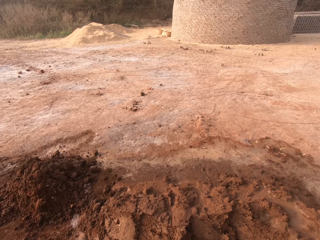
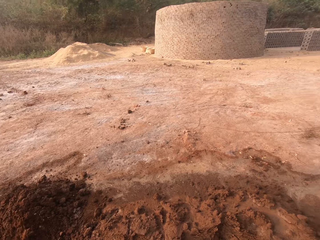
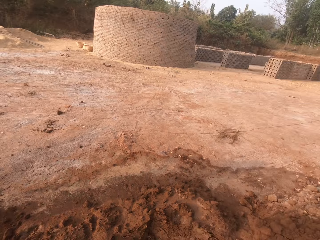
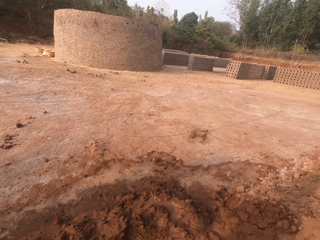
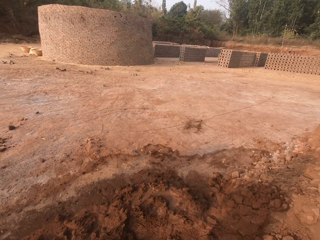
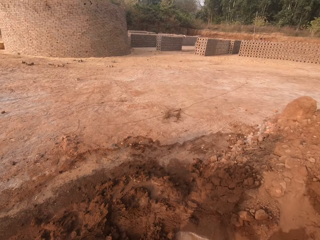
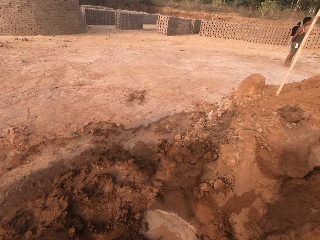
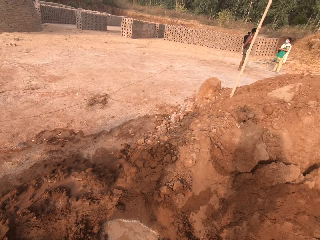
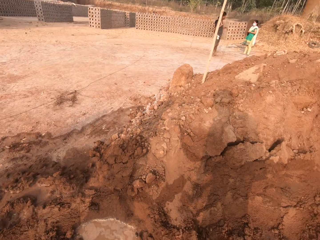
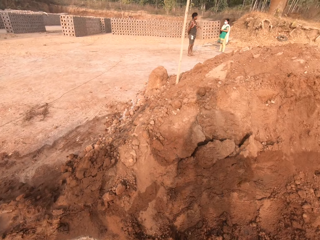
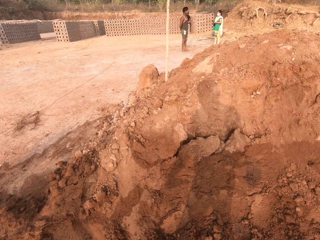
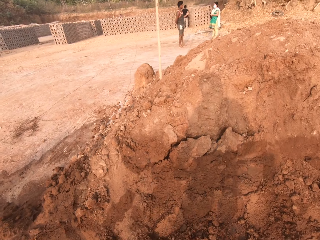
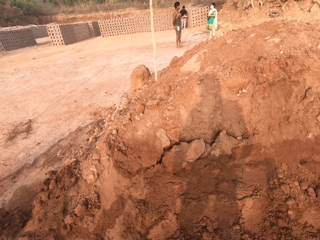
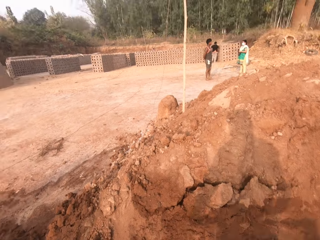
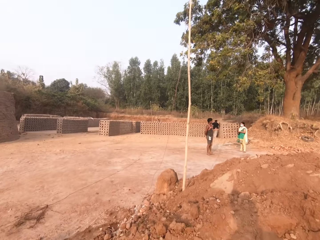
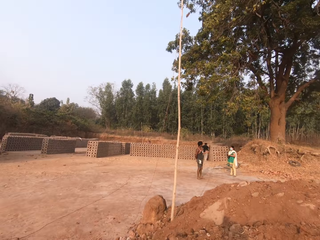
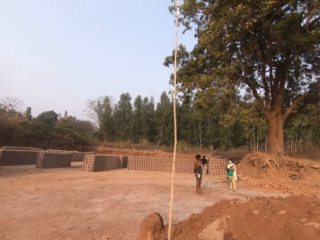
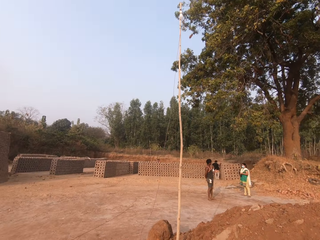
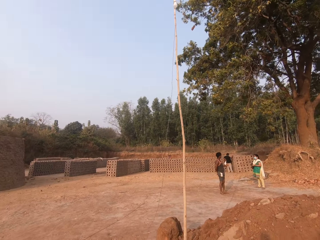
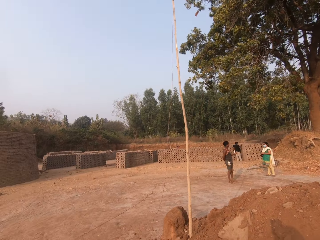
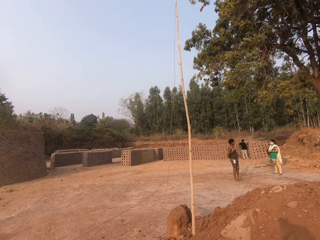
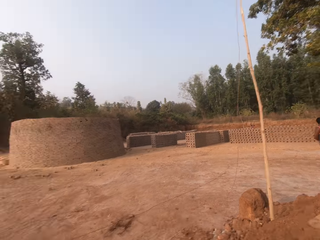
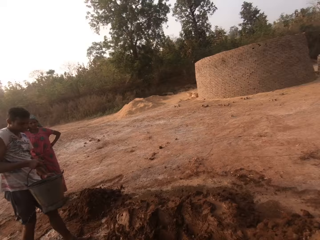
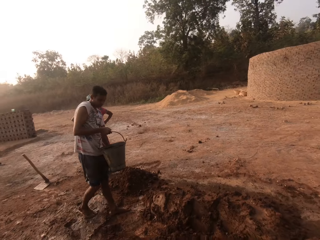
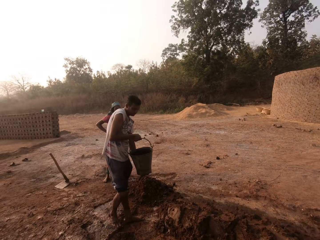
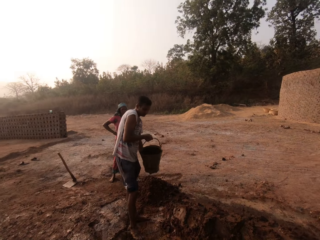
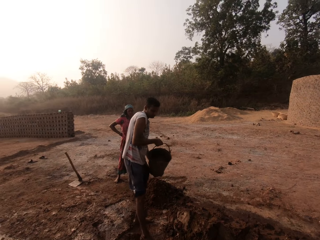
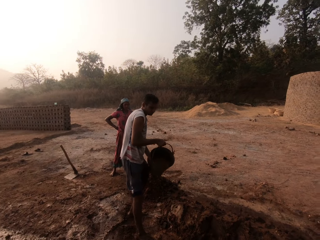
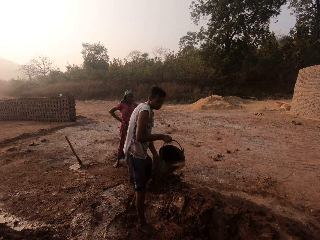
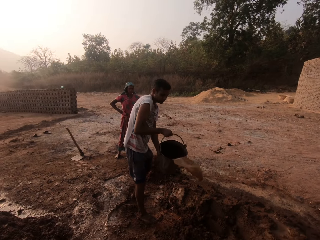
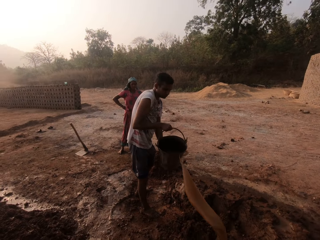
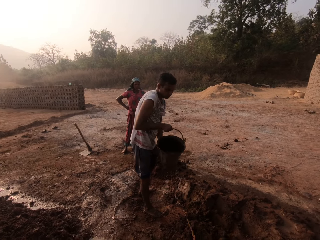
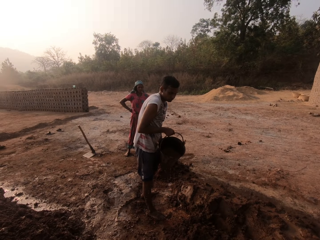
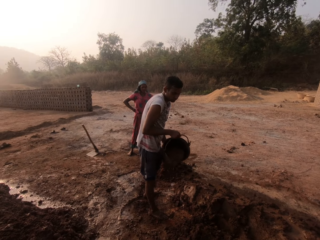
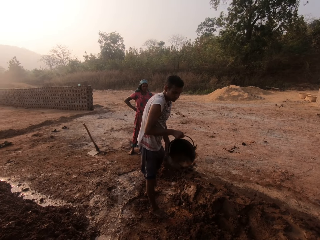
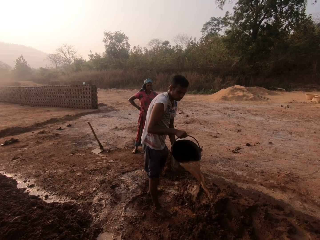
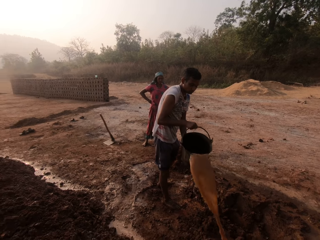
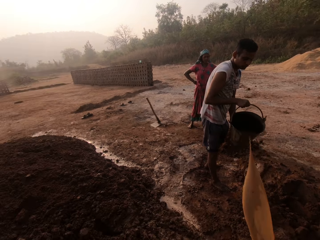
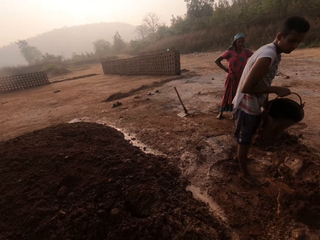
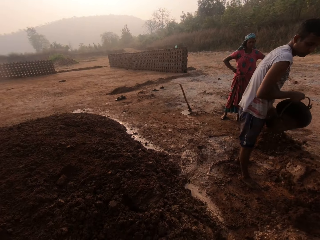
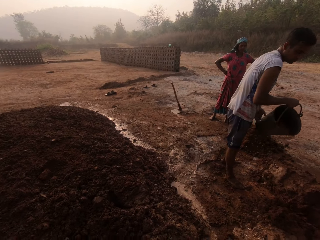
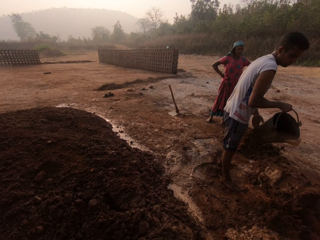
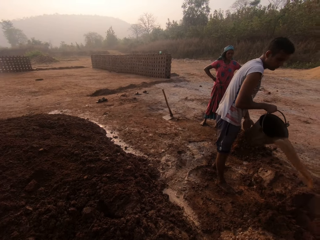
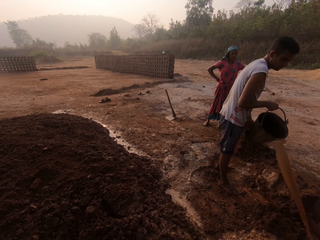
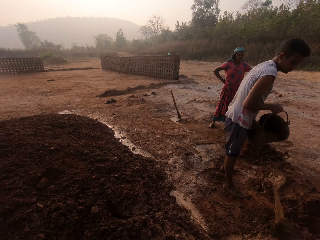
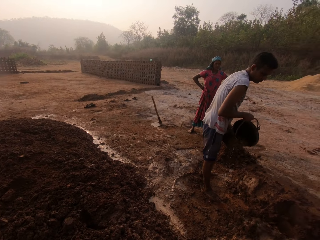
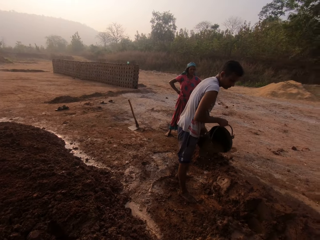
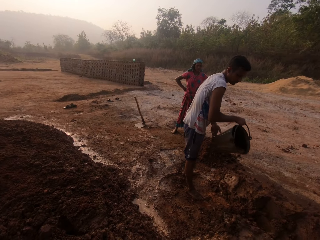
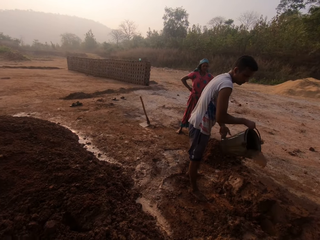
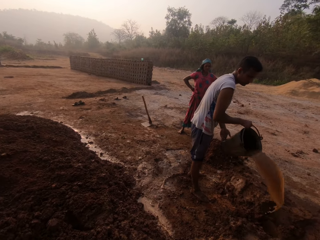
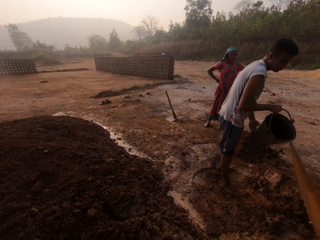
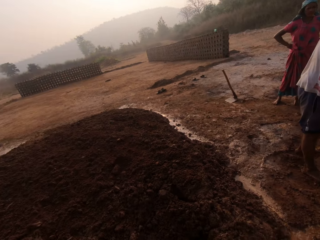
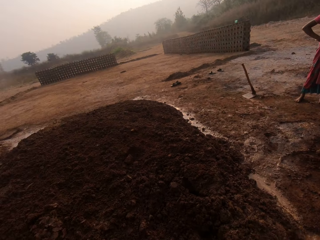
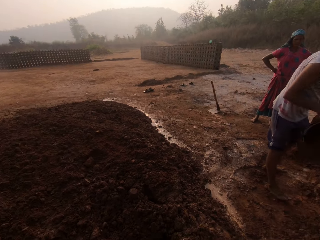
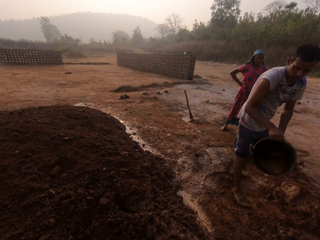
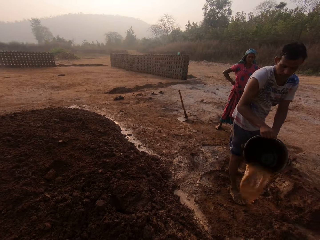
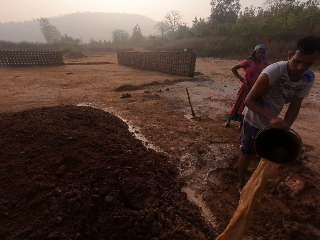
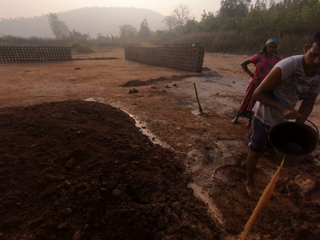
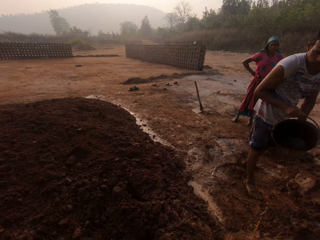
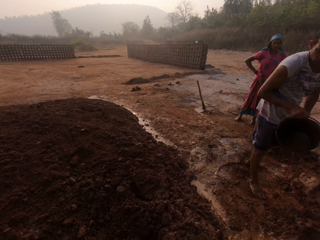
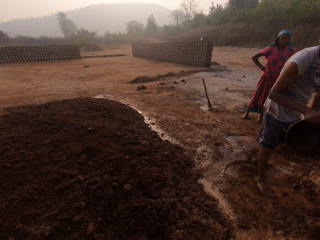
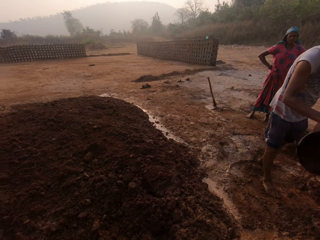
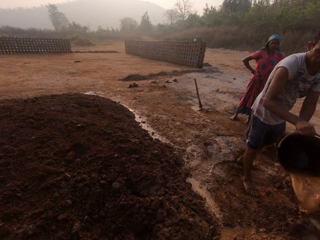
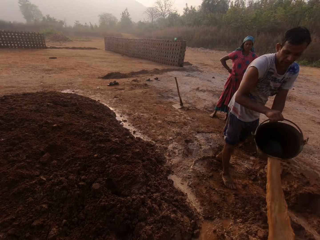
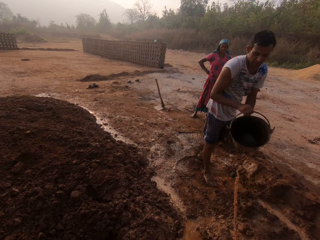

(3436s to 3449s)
The camera wearer turns around the clay heap. A man holds the bucket of water with both hands. The man pours water from the bucket in his hands on the ground. The camera wearer stares at the man. They converse with the man.

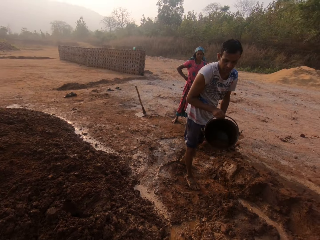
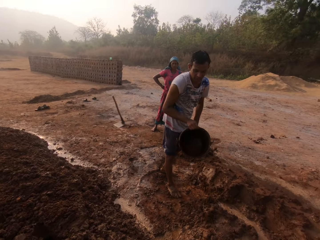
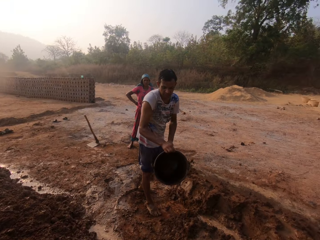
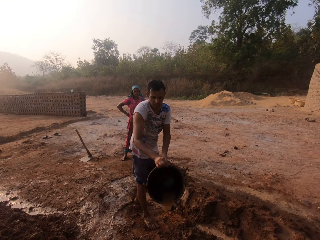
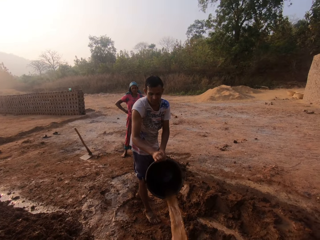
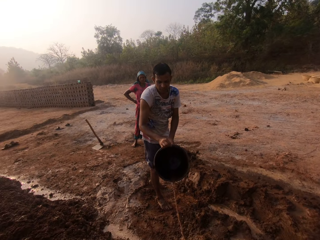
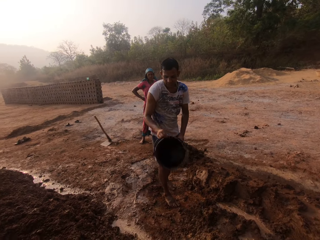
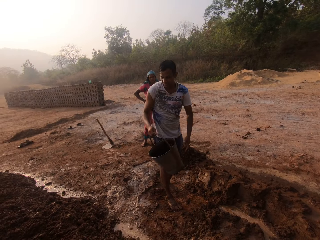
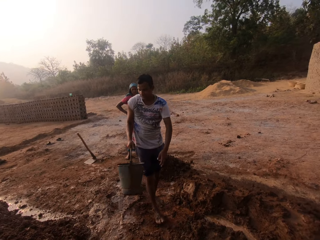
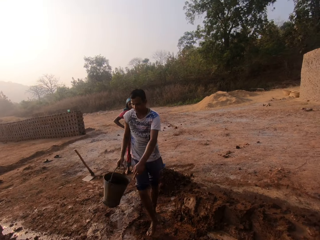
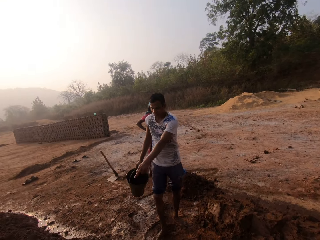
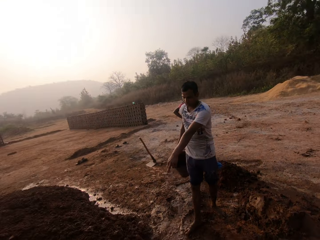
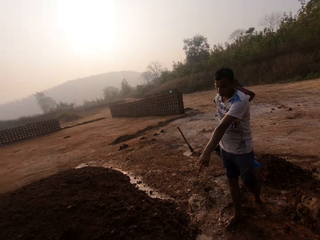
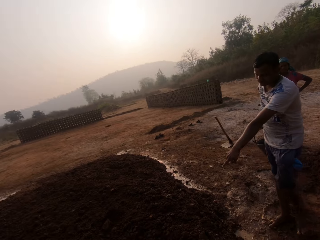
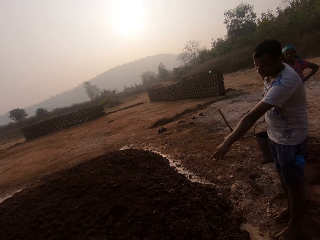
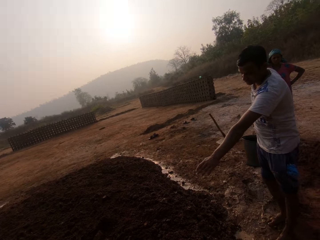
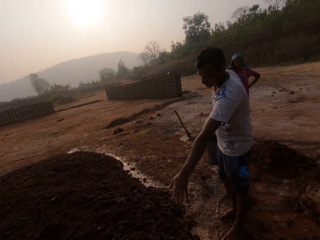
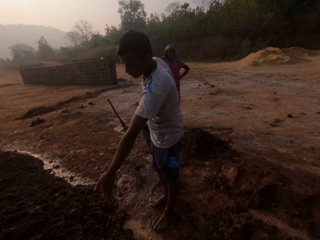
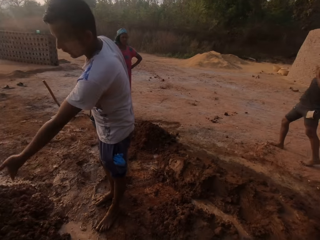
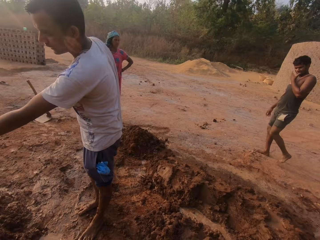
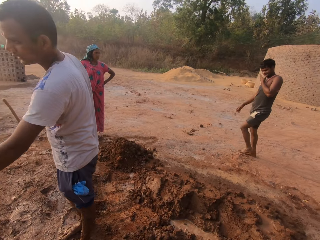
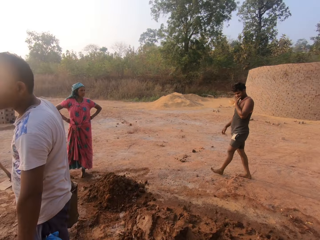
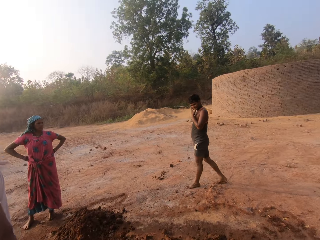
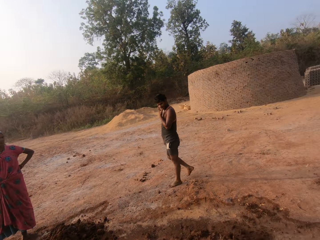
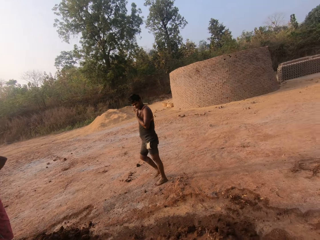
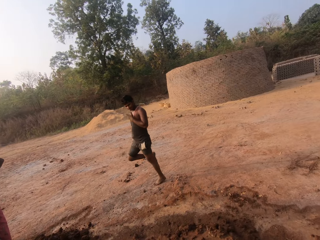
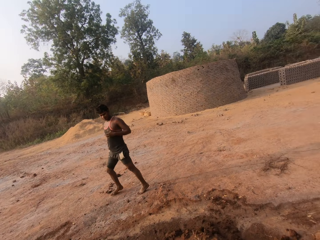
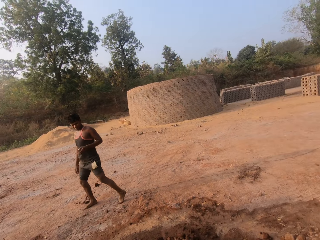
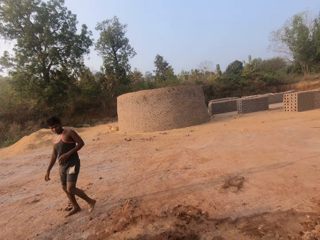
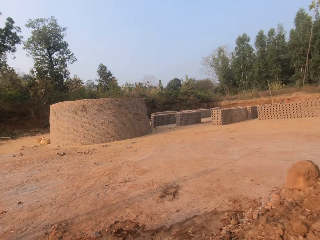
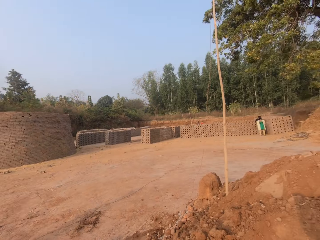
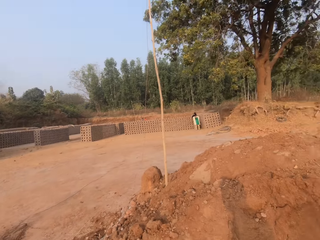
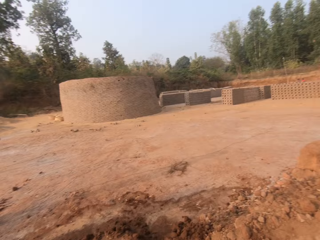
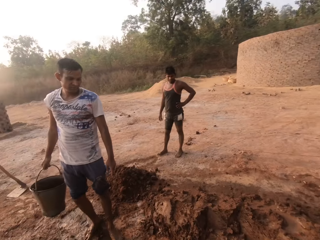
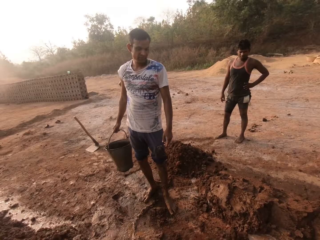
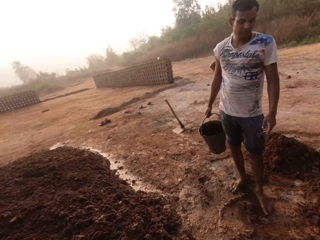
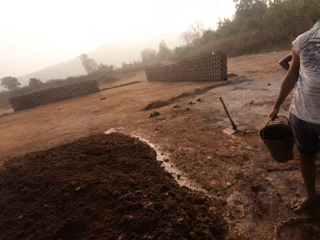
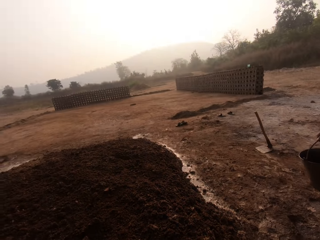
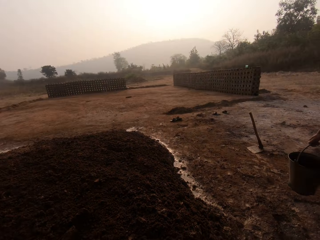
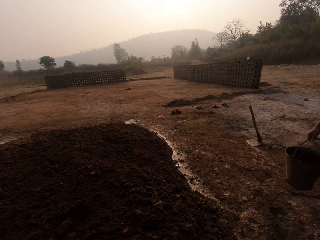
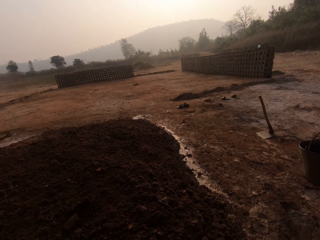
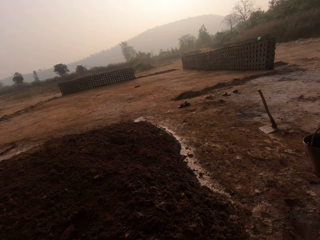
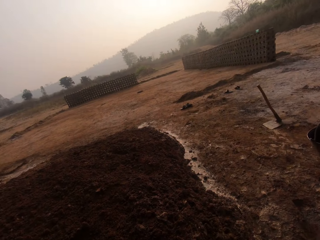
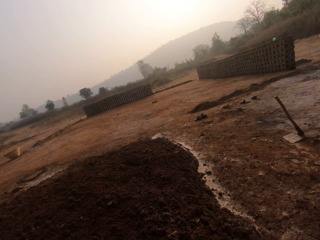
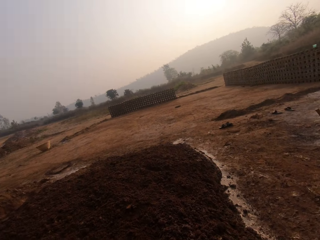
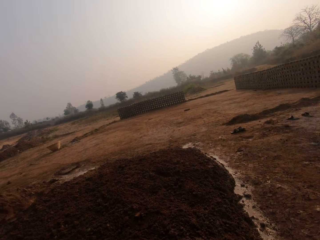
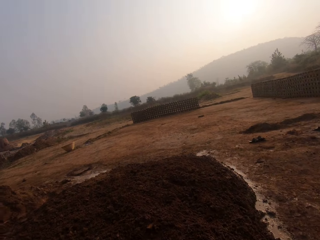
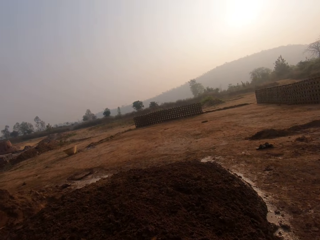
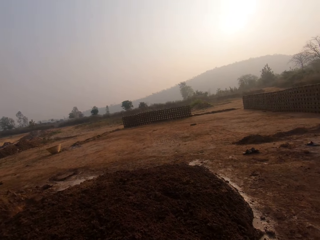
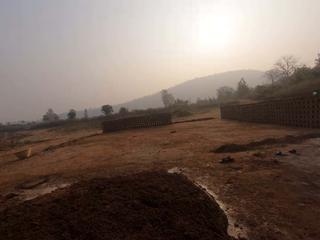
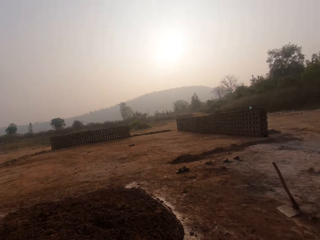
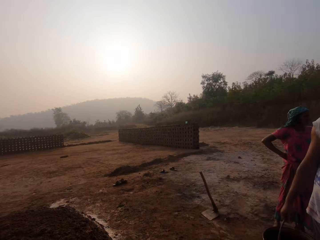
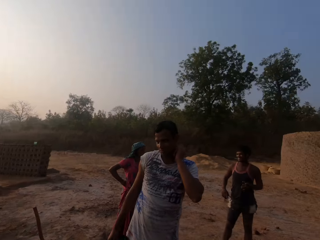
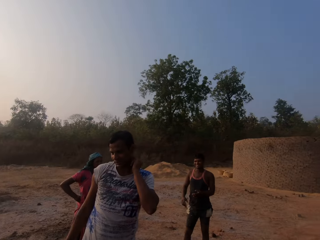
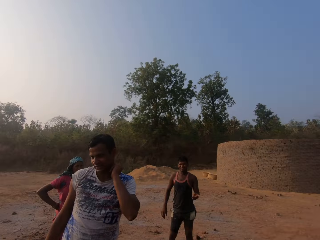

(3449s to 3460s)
A man holds the bucket with his right hand. The man points towards the clay heap.
